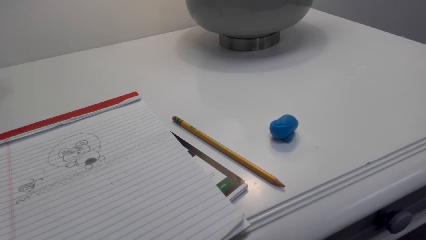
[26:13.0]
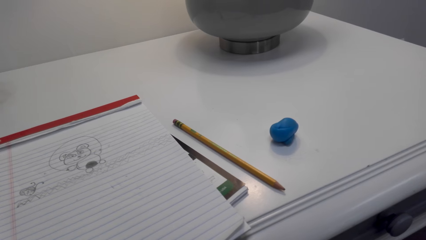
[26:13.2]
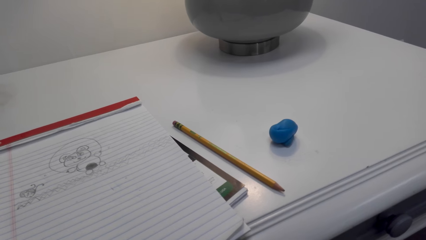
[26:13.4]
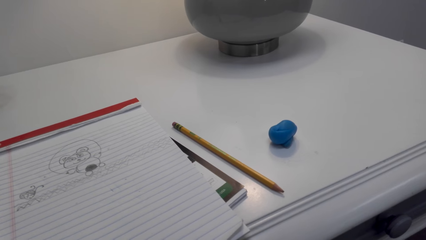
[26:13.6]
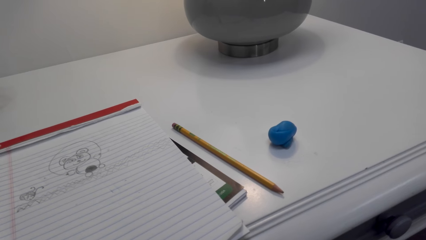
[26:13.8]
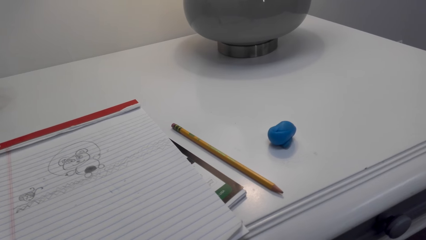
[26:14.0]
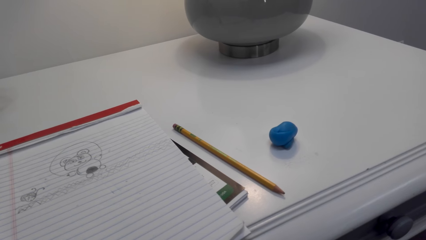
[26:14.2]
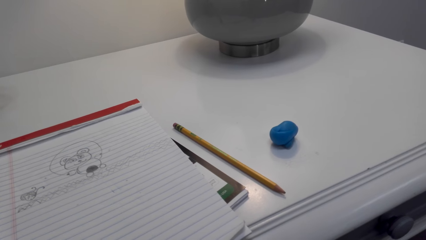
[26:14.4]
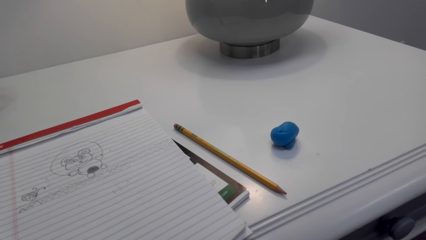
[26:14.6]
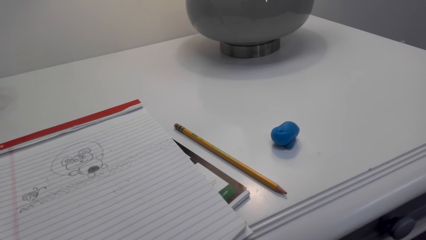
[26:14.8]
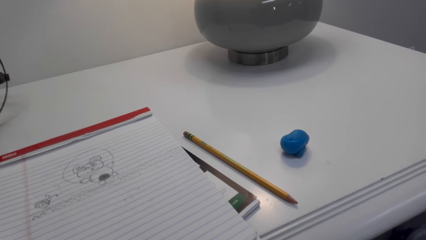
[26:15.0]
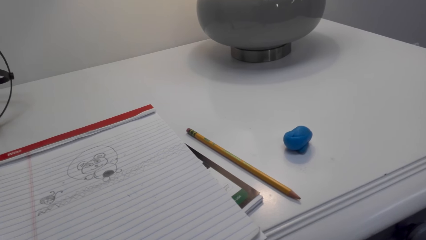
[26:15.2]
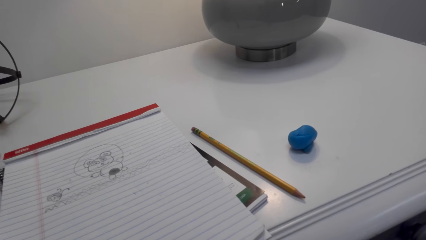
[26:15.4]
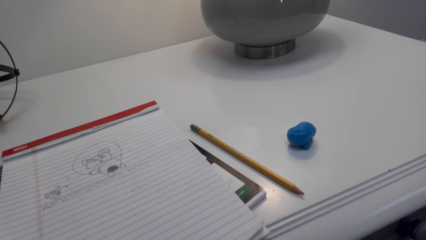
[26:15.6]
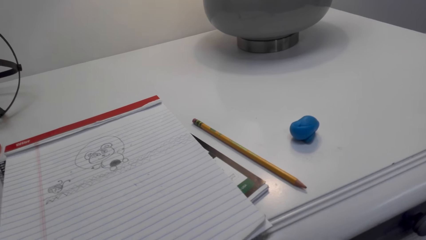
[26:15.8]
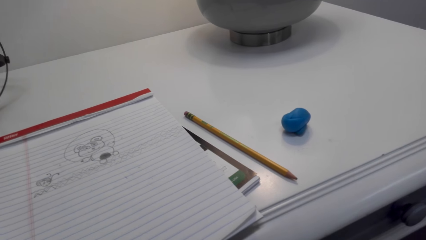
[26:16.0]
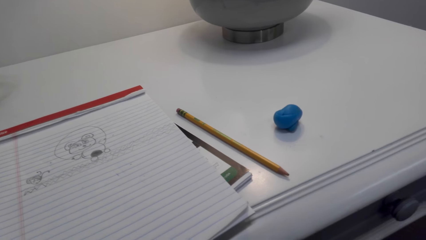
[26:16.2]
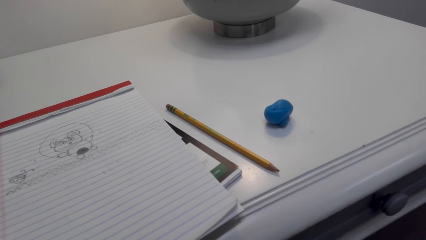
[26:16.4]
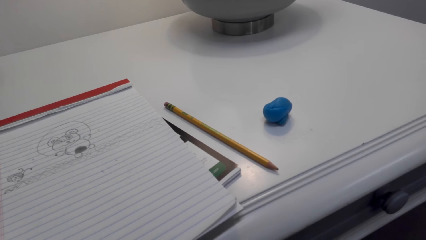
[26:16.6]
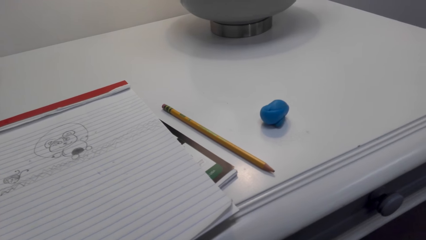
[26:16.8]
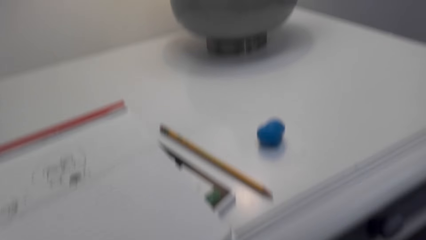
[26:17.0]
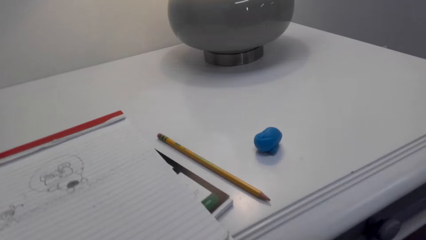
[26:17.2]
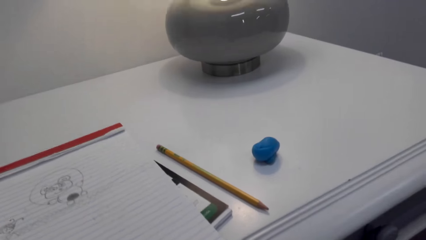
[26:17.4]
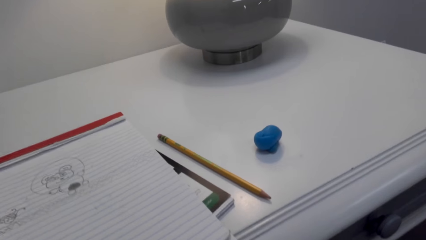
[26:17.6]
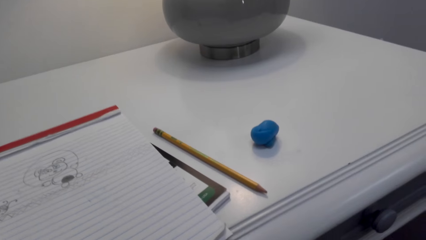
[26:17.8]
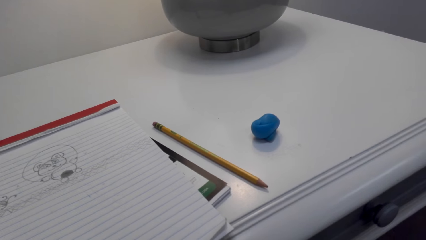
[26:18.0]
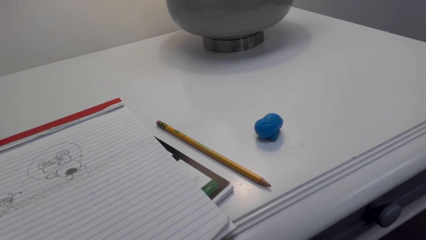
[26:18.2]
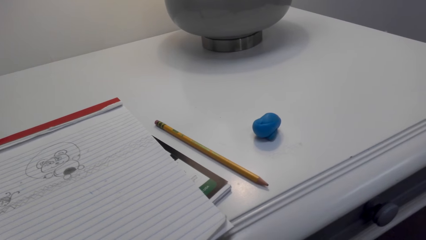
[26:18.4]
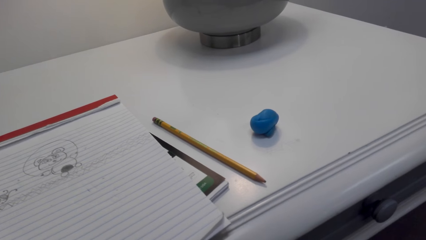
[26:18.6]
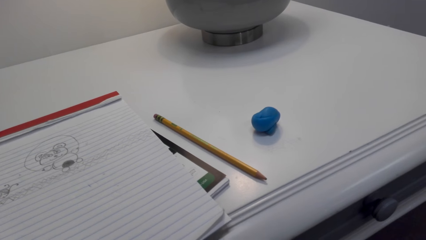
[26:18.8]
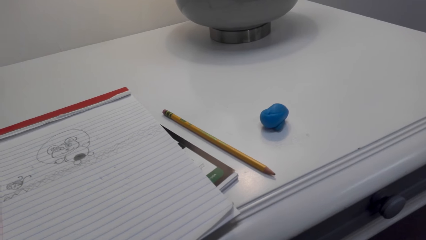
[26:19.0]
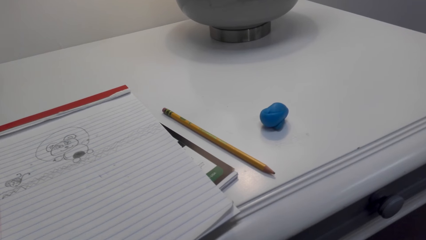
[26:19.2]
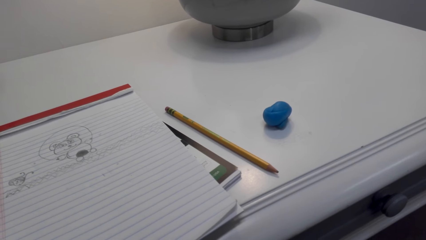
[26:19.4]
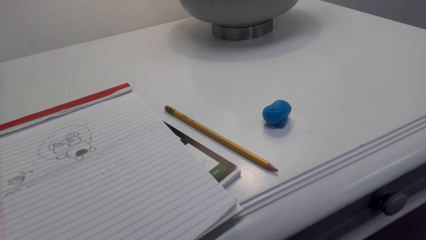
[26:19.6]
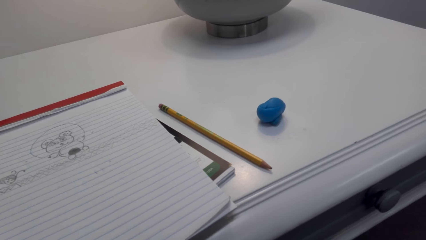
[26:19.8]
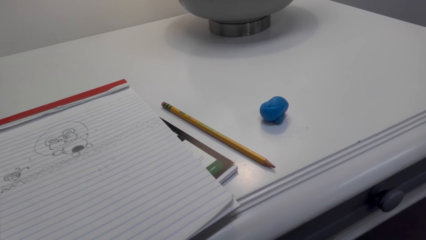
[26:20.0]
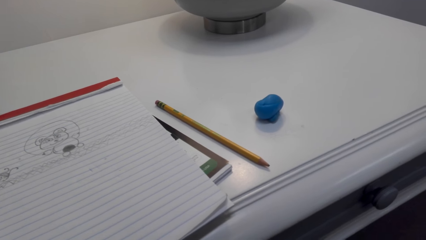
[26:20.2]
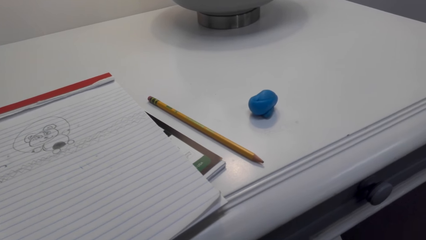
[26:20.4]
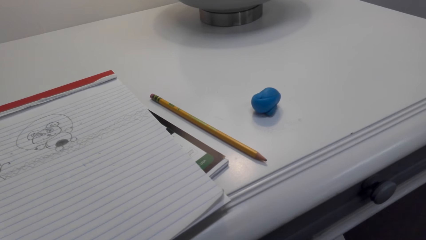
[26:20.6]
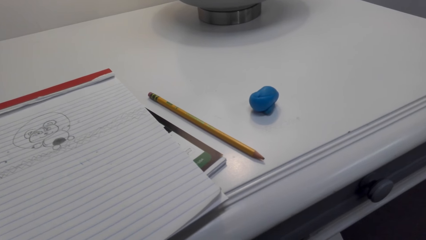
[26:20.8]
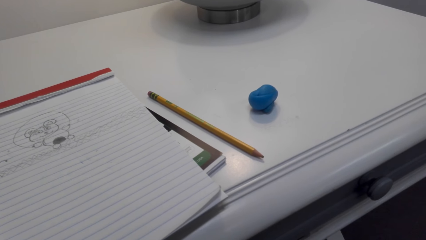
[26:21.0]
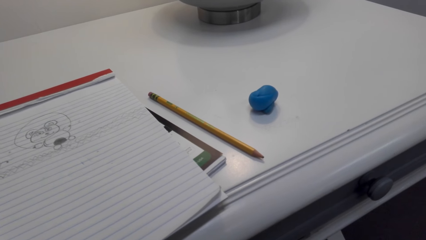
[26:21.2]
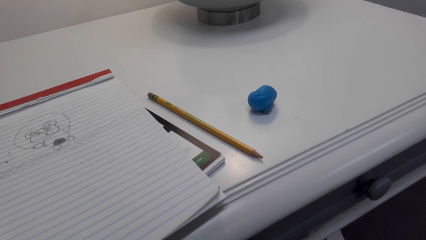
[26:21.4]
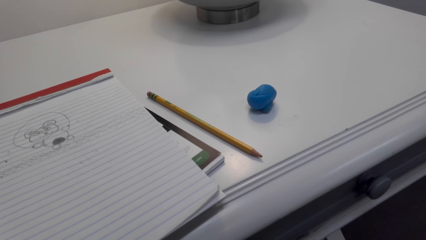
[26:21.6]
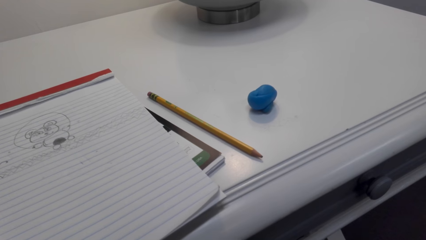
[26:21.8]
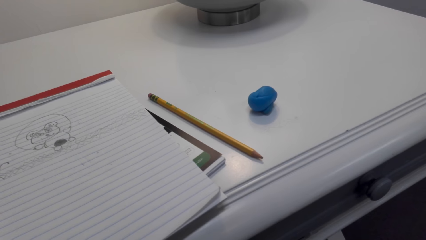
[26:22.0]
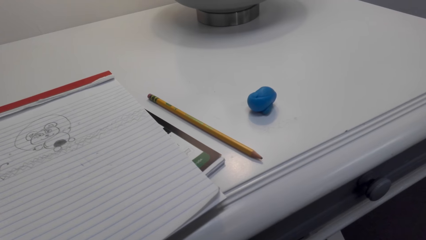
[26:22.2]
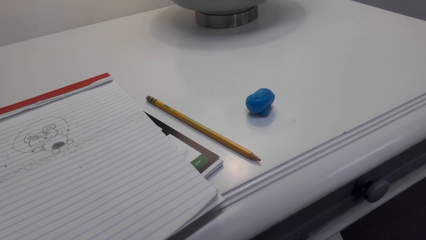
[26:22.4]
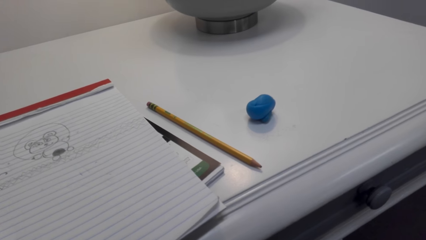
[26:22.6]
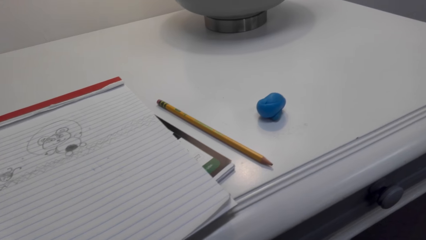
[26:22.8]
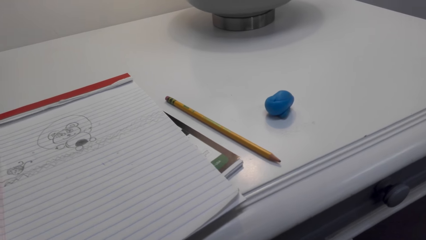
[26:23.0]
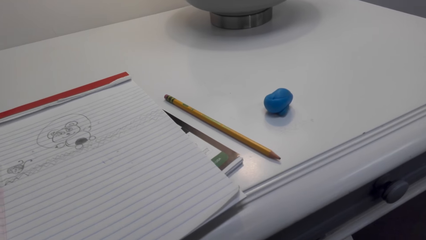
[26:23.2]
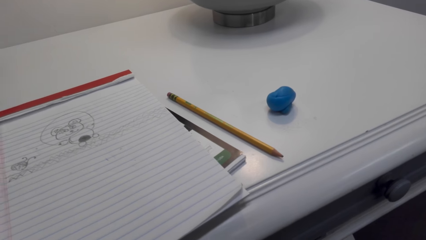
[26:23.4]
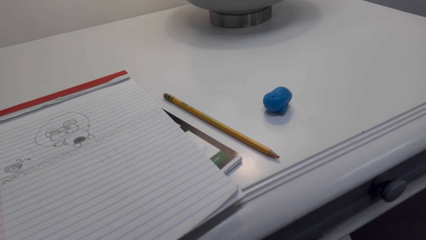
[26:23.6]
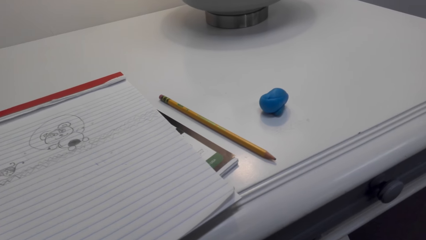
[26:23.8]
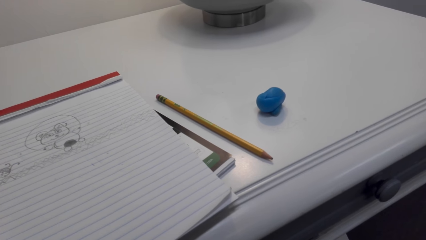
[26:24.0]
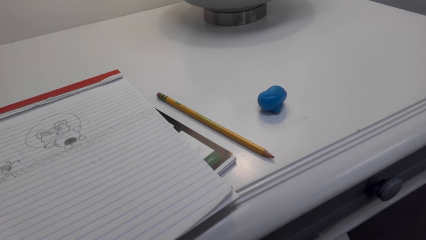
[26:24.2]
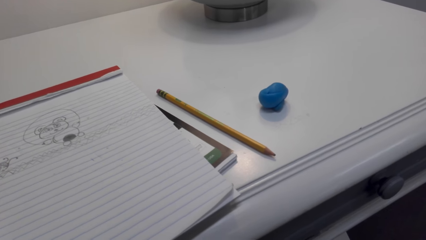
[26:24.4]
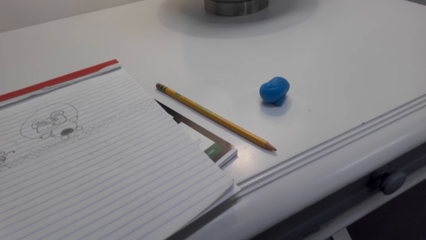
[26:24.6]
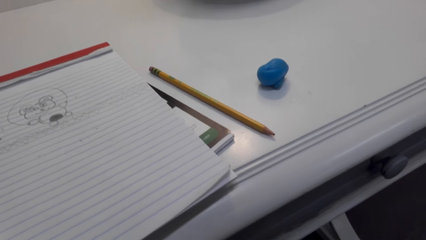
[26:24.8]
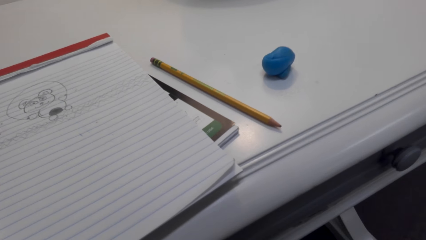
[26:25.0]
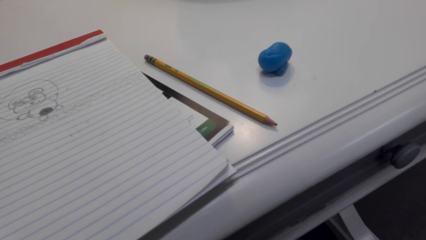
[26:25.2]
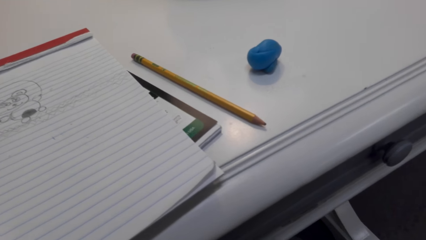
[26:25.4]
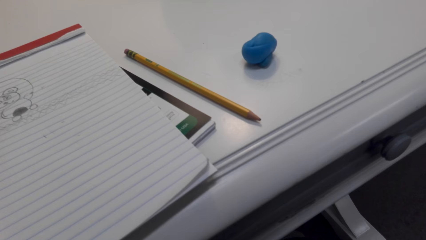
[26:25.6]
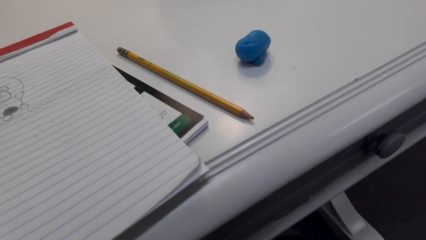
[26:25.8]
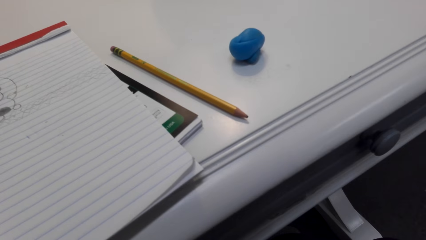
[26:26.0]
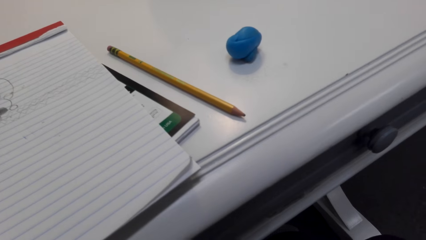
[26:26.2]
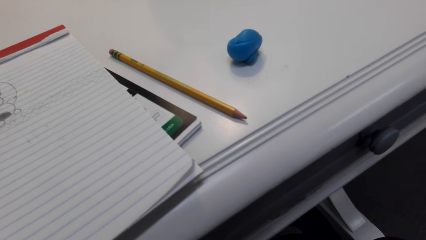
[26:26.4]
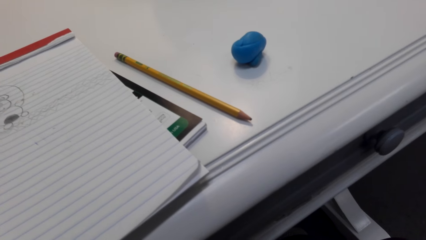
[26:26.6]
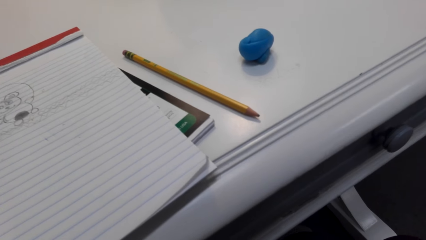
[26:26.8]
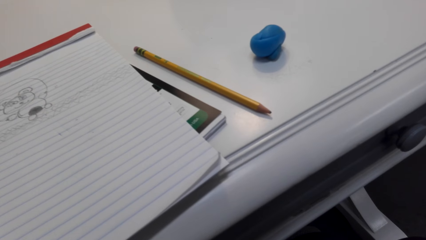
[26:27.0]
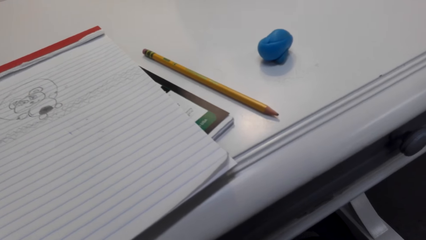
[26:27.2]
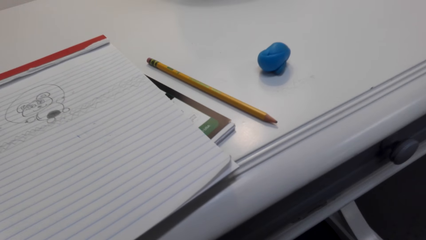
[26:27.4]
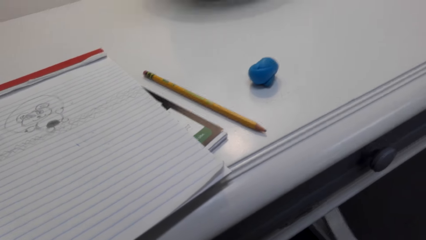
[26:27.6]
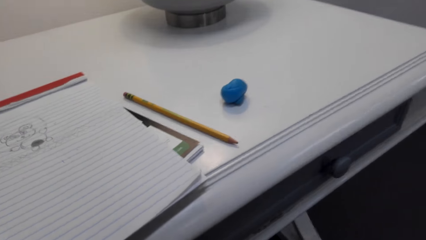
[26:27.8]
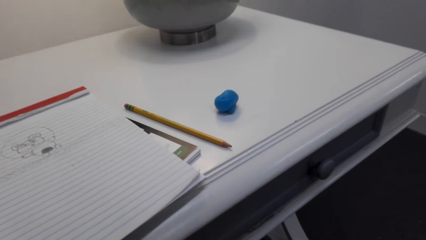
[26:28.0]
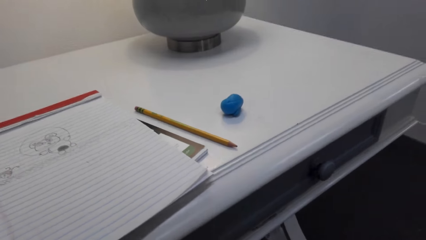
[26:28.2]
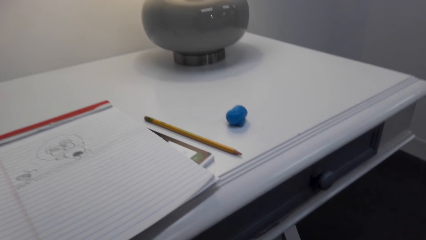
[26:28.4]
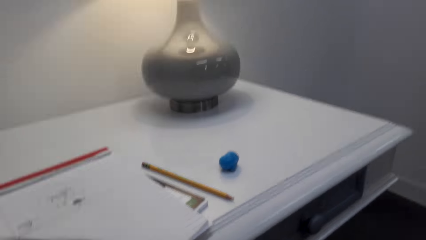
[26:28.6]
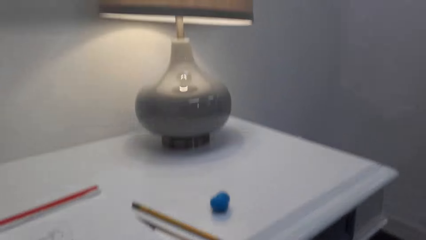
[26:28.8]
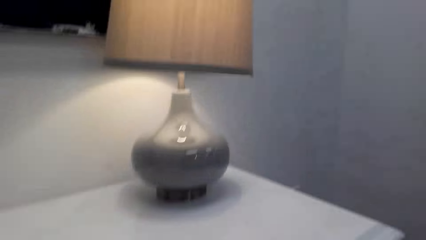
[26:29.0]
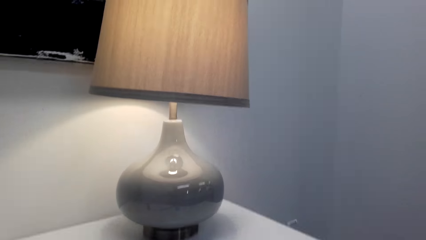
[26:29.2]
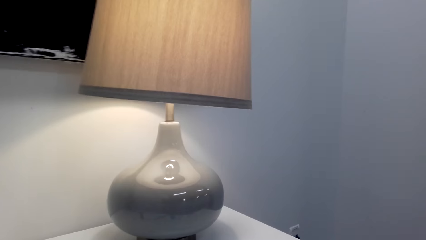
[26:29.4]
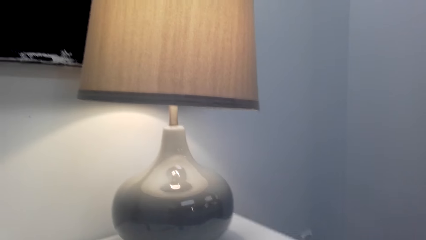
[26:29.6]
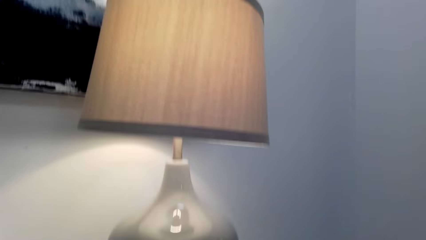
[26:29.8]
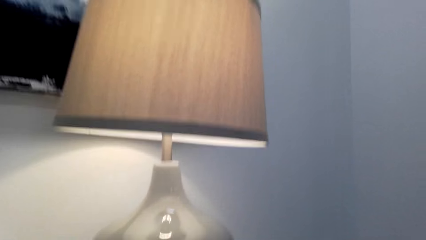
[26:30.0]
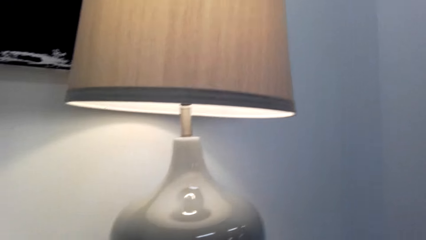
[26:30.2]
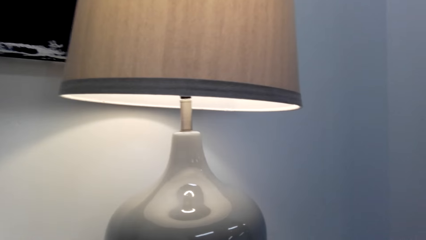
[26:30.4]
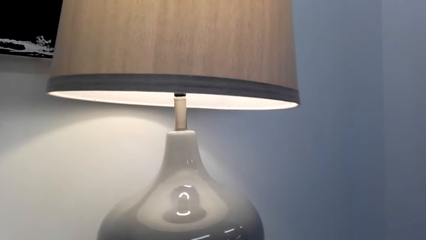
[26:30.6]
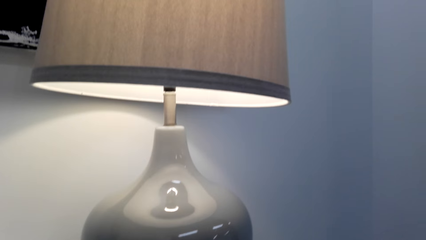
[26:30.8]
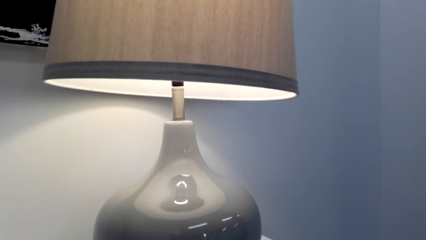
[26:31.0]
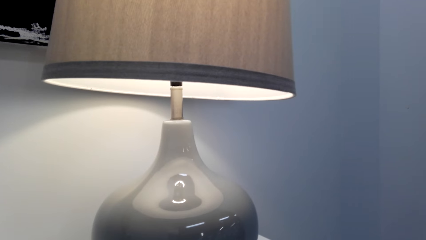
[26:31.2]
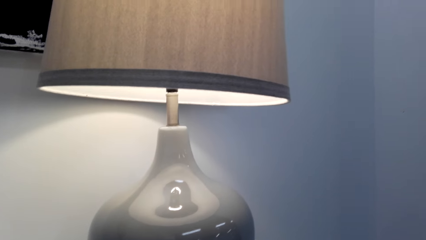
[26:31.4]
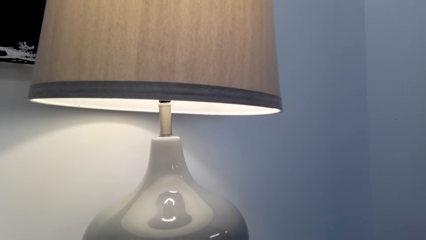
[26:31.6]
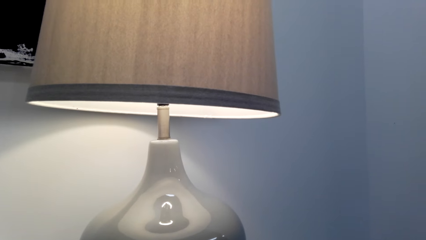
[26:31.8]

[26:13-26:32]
A person speaks to the camera wearer. The camera wearer speaks to the person. The person speaks to the camera wearer. The camera wearer laughs and speaks to the person.
